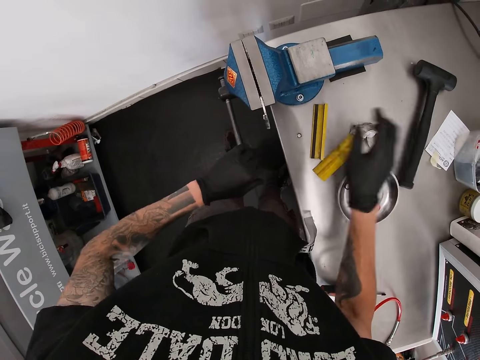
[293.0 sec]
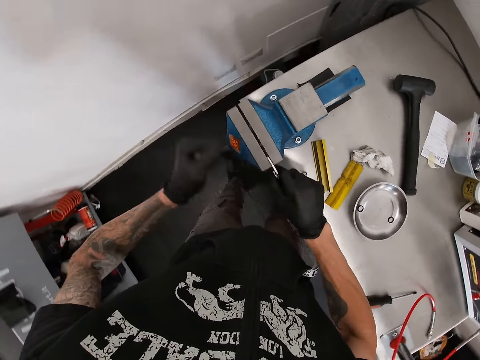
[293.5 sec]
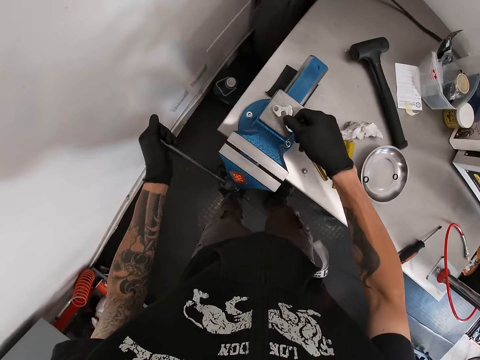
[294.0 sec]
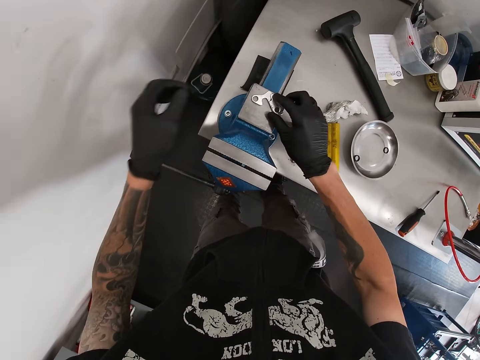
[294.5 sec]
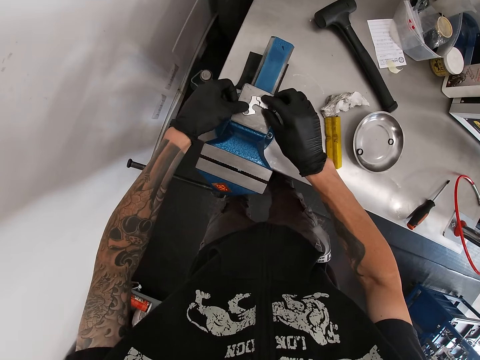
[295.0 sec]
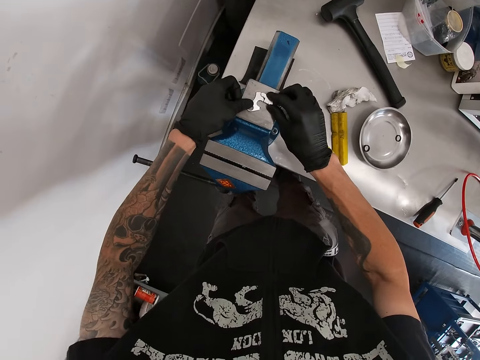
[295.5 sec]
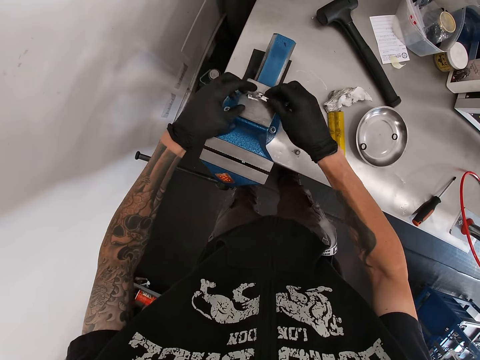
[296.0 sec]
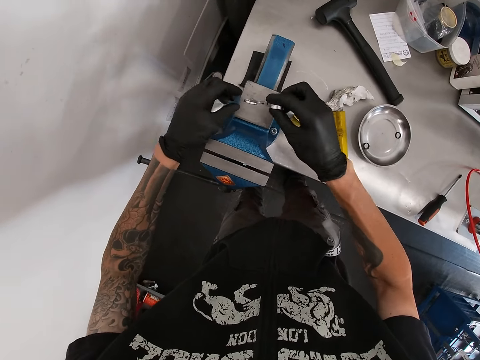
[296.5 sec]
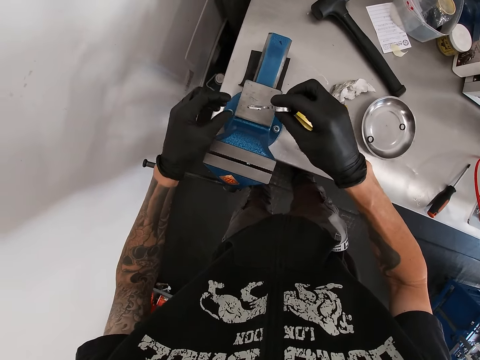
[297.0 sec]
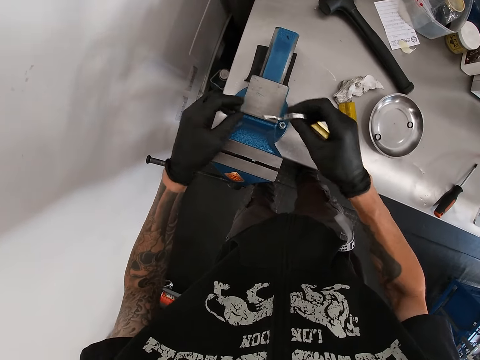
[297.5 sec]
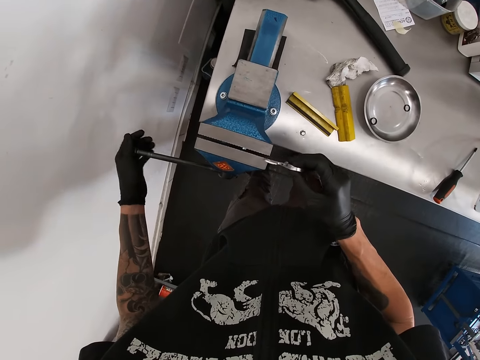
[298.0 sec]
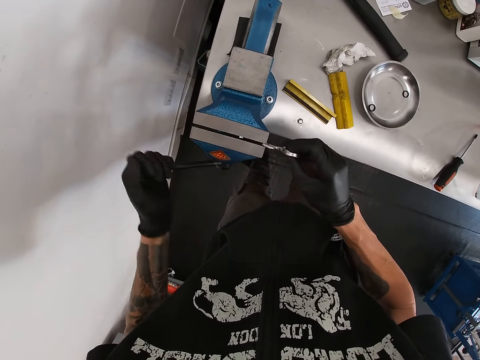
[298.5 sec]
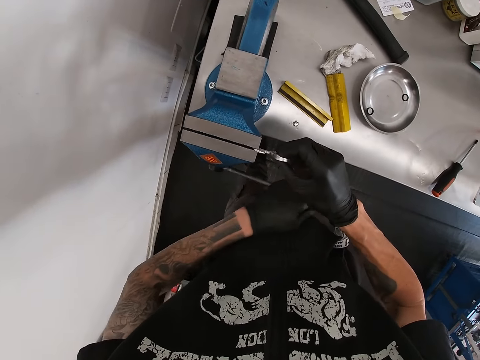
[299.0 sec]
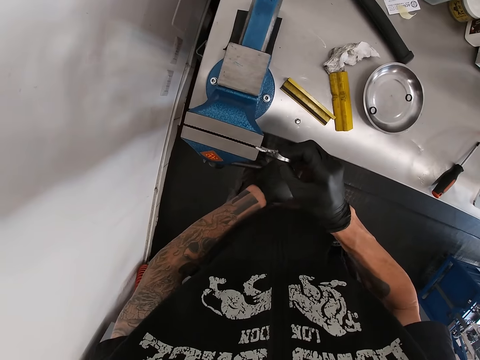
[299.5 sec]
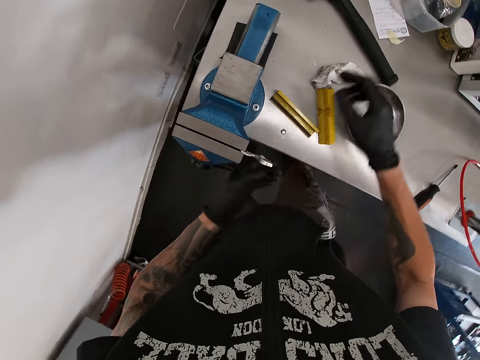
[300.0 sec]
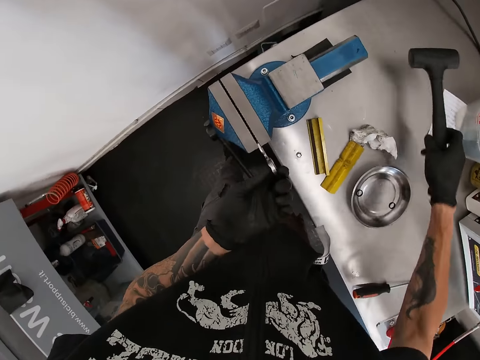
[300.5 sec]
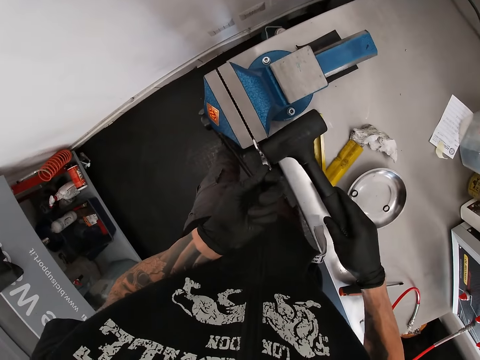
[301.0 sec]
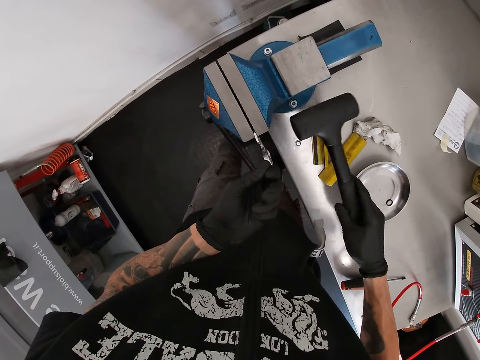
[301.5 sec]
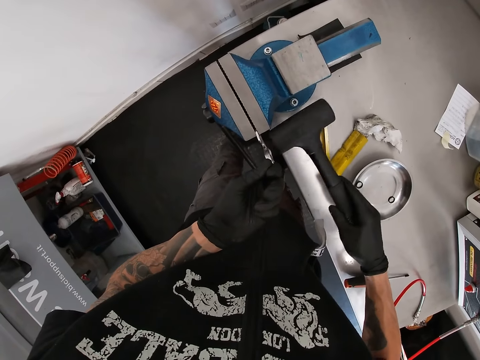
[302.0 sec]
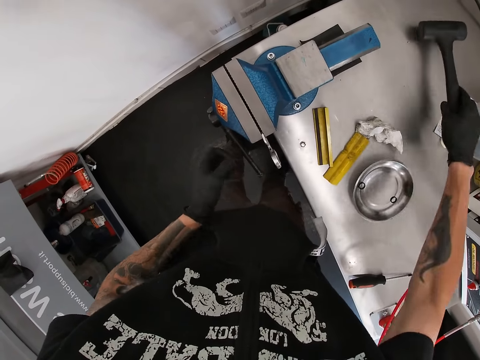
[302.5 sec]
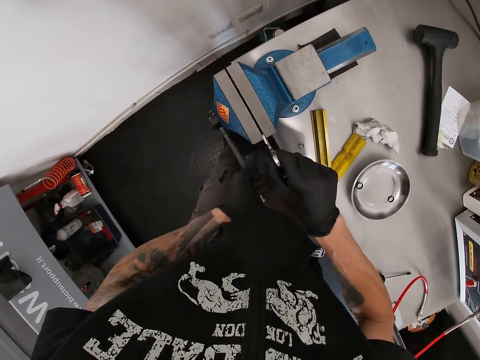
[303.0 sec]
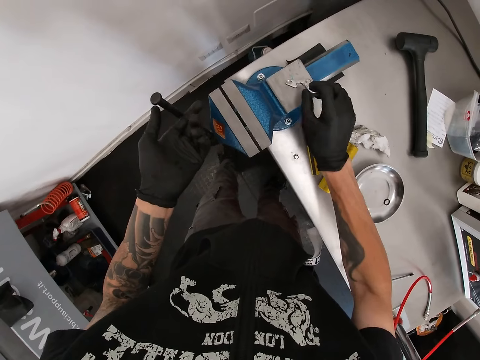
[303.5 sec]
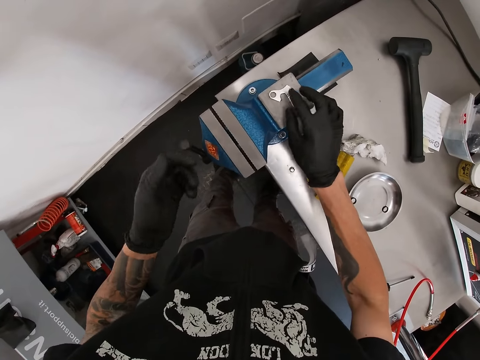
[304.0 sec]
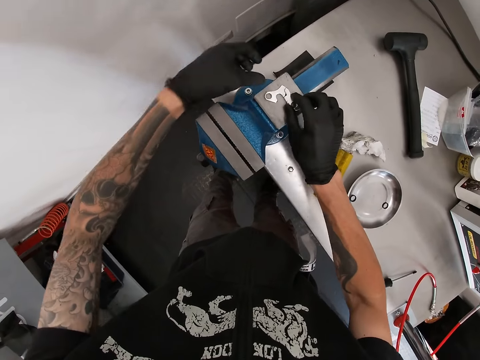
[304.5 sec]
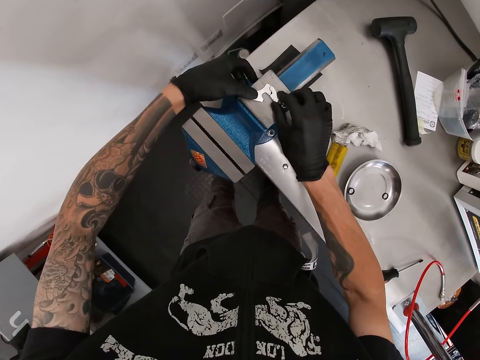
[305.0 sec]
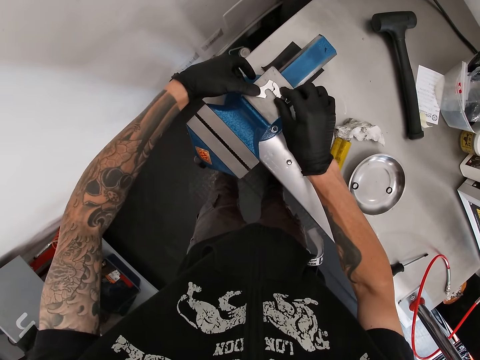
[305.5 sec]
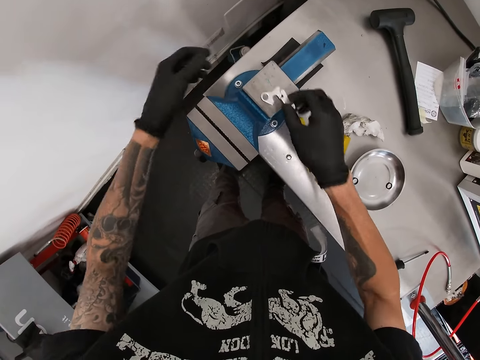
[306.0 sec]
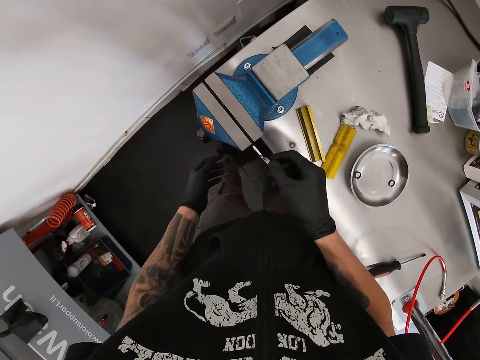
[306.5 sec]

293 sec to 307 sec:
The camera wearer drops the gear shift in his right hand on the workbench. He places the hammer on the table. He turns the handle of the workbench vice with his left hand. He removes the gear shift in the jaw of the workbench vice with his right hand. He places the gear shift in his right hand on the anvil. He checks the straightness of the gear shift using both hands. He slots the gear shift in his right hand into the sliding jaw of the workbench vice. He turns the handle of the workbench vice with his left hand. He picks up the hammer from the workbench with his right hand. He hits the gear shift in the sliding jaw with the hammer in his right hand. He drops the hammer in his right hand on the workbench vice. He turns the handle of the workbench vice with his left hand. He removes the gear shift from the sliding jaw of the workbench vice with his right hand. He places the gear shift in his right hand on the anvil. He checks the straightness of the gear shift on the anvil using both hands. He picks up the gear shift on the anvil with his right hand.

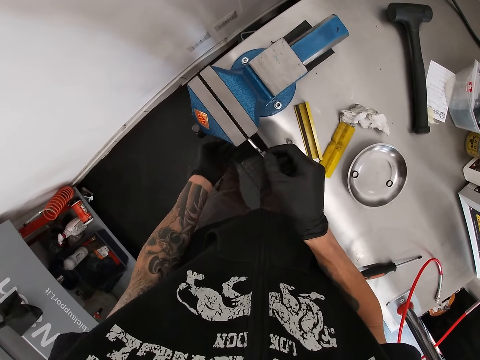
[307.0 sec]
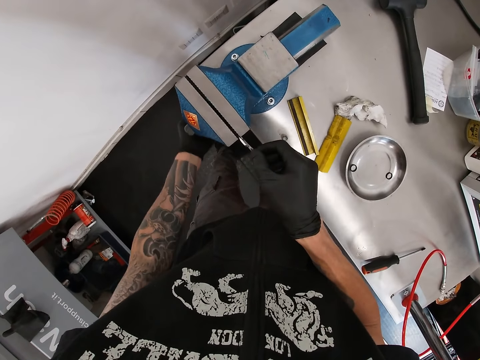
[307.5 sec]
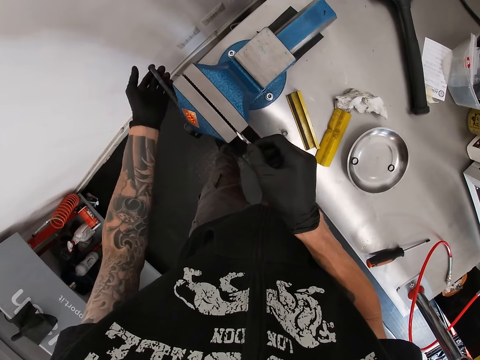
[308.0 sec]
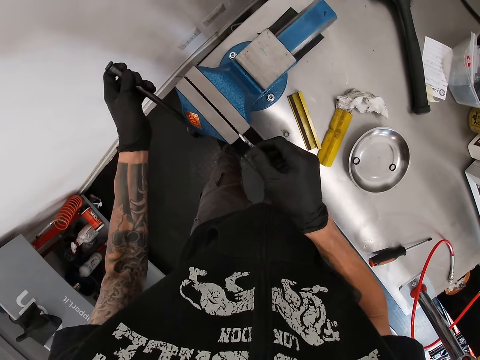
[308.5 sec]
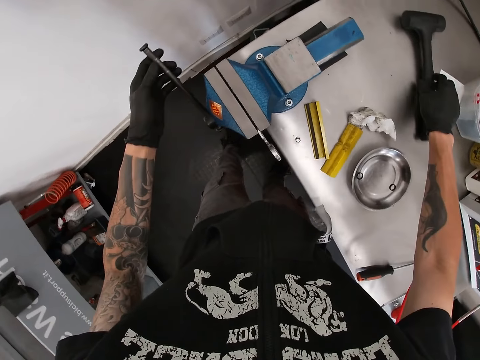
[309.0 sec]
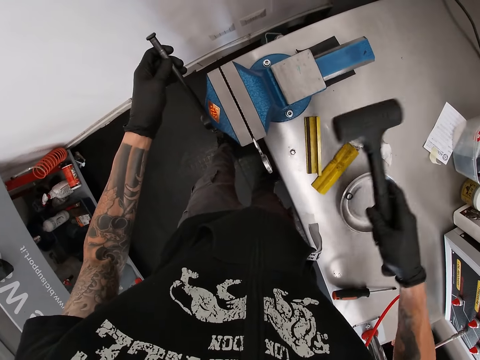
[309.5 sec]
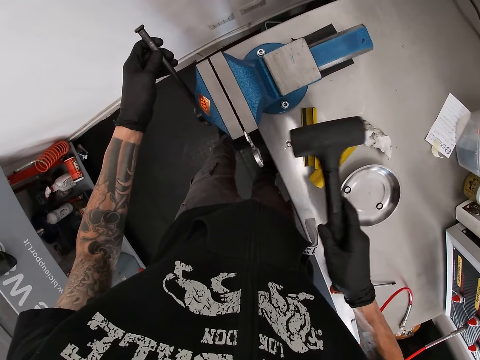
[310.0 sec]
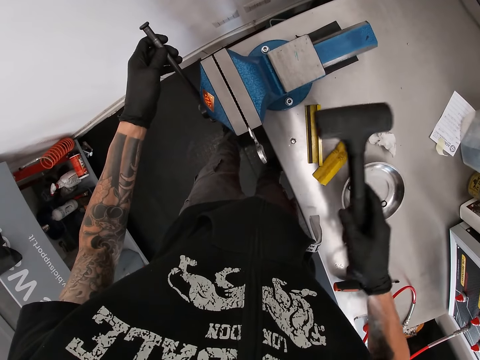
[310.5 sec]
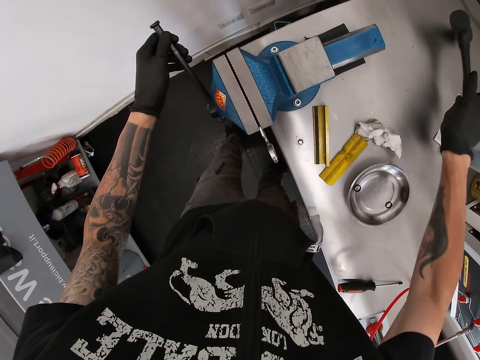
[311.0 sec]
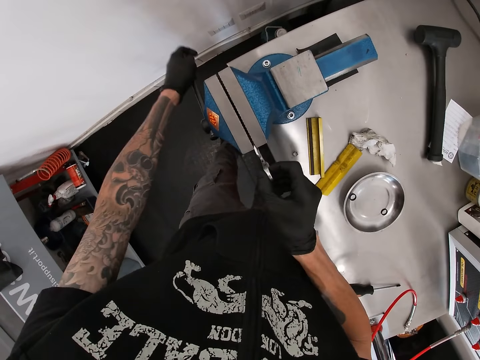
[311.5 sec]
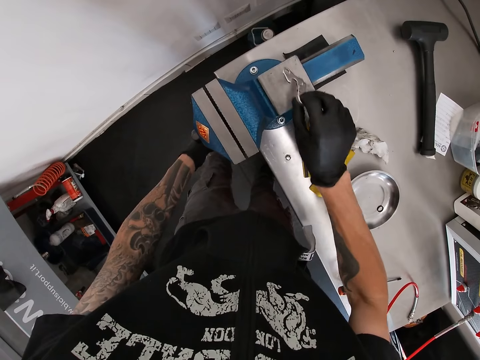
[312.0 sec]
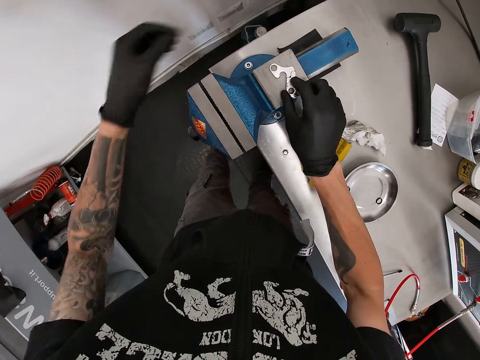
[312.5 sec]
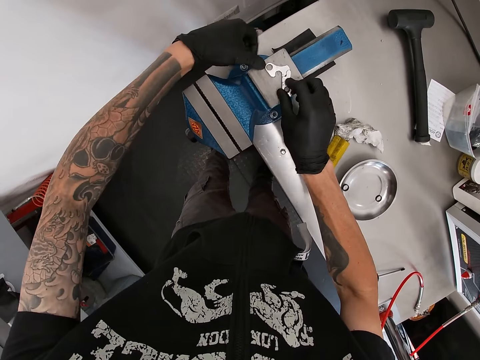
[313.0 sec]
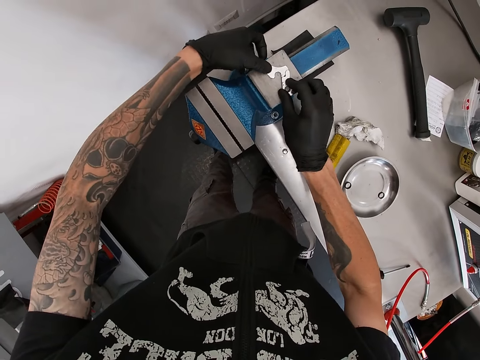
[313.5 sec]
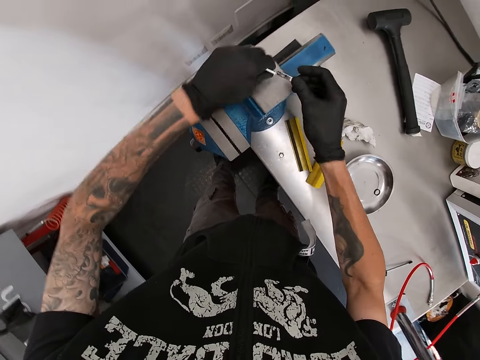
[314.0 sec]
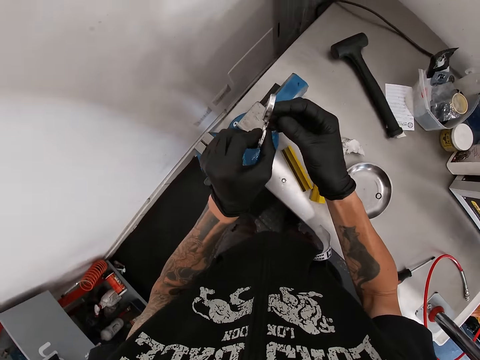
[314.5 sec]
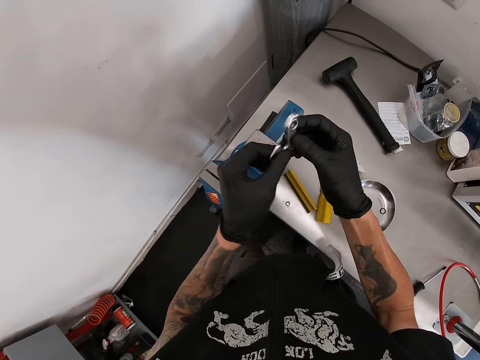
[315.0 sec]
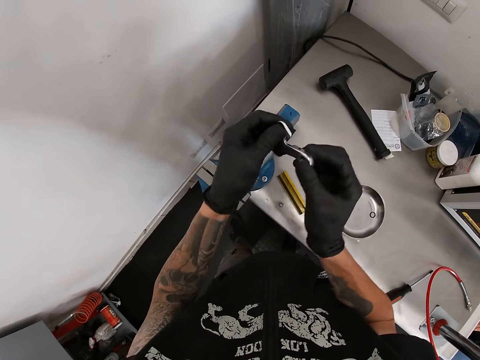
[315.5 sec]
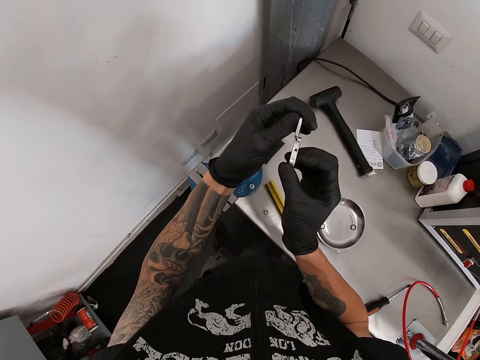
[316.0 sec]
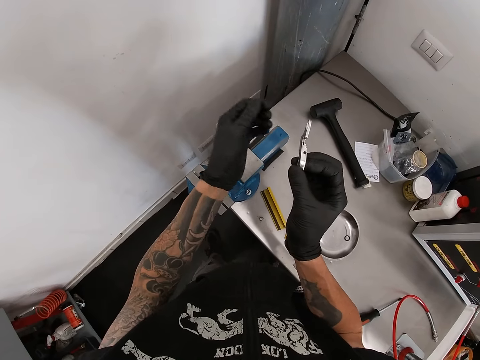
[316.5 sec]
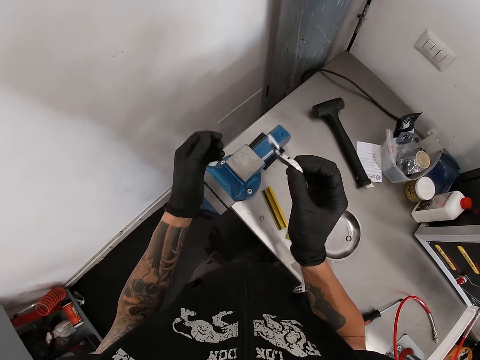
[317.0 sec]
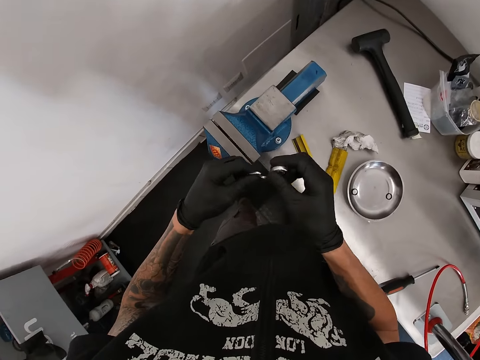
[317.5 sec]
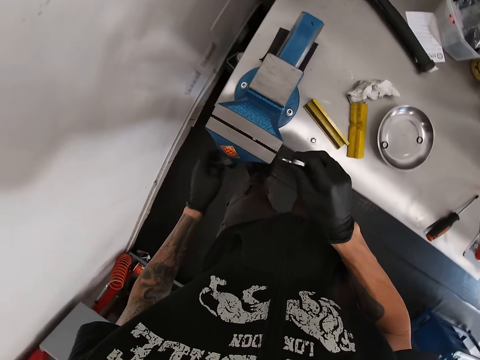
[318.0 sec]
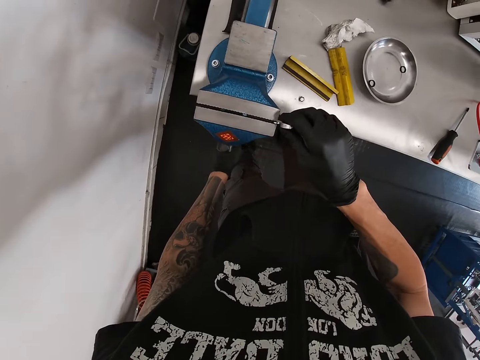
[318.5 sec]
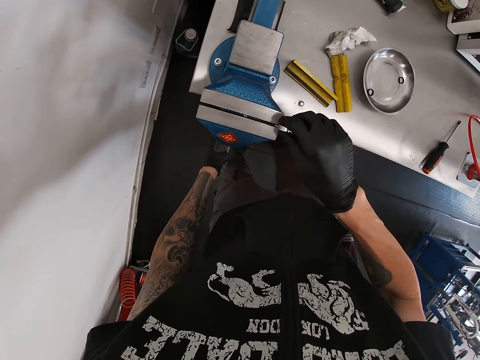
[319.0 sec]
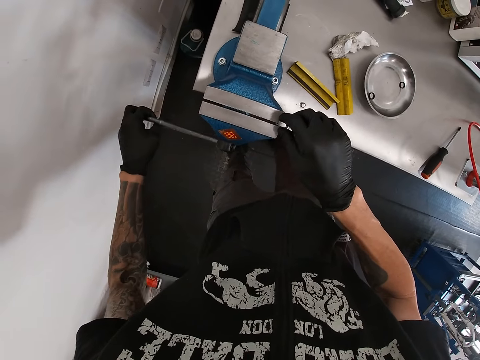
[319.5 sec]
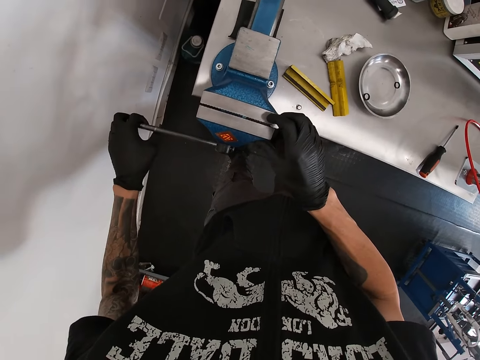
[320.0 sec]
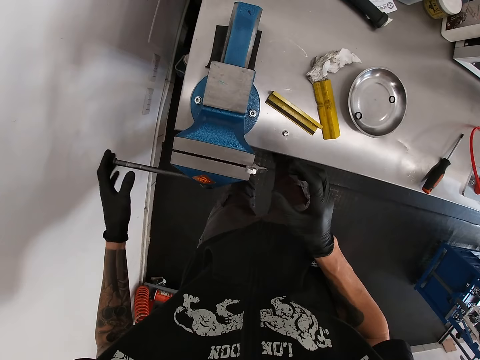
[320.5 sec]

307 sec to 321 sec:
The camera wearer slots the gear shift in his right hand into the sliding jaw of the workbench vice. He turns the handle of the workbench vice with his left hand. He picks up the hammer from the workbench with his right hand. He hits the gear shift in the sliding jaw with the hammer in his right hand. He drops the hammer in his right hand on the workbench vice. He turns the handle of the workbench vice with his left hand. He removes the gear shift from the sliding jaw of the workbench vice with his right hand. He places the gear shift in his right hand on the anvil. He checks the straightness of the gear shift using both hands. He holds the gear shift with his right hand. He slots the gear shift in his right hand into the sliding jaw of the workbench vice. He turns the handle of the workbench vice with his left hand.
